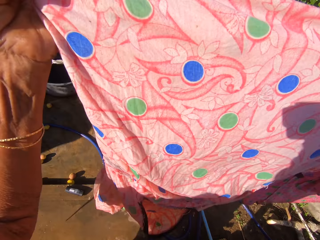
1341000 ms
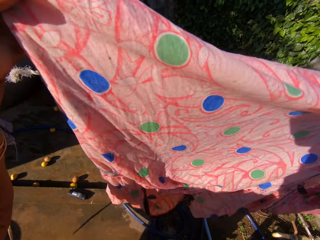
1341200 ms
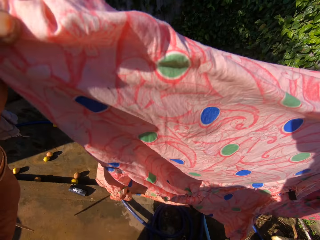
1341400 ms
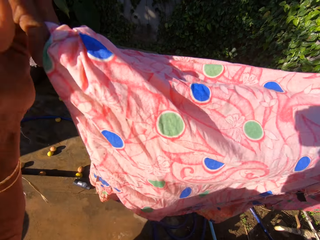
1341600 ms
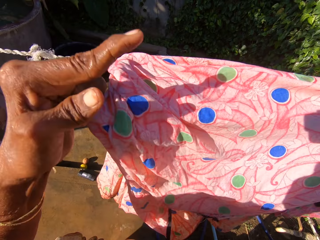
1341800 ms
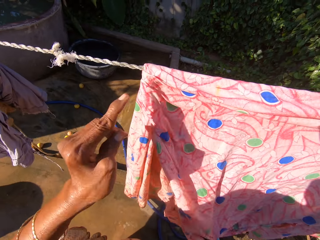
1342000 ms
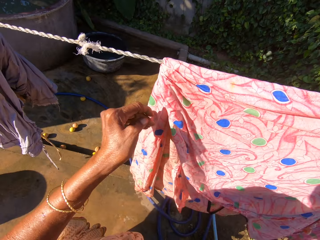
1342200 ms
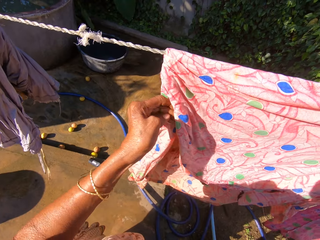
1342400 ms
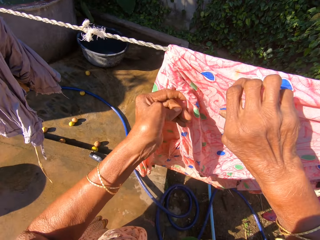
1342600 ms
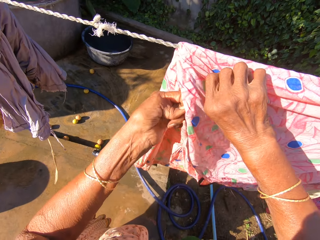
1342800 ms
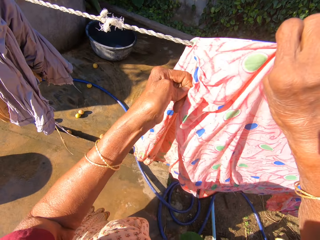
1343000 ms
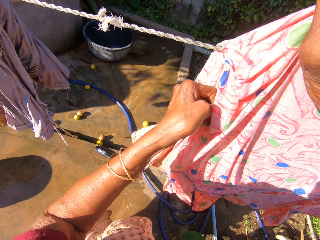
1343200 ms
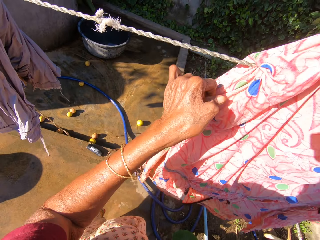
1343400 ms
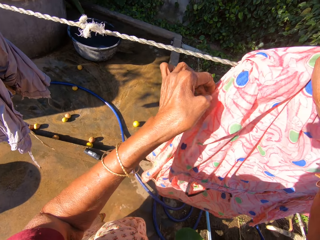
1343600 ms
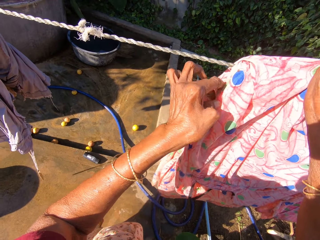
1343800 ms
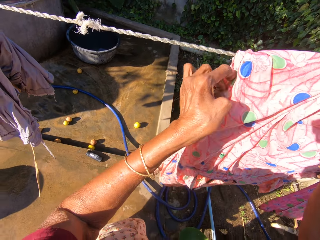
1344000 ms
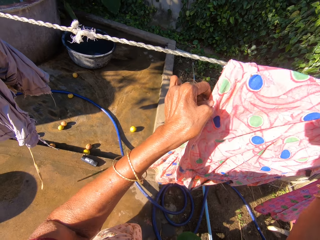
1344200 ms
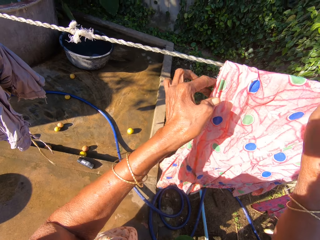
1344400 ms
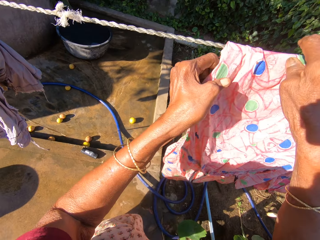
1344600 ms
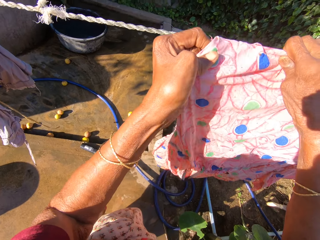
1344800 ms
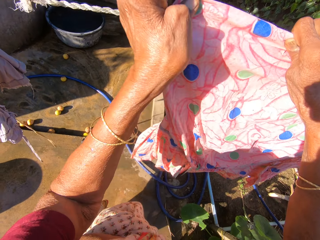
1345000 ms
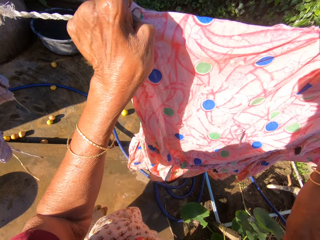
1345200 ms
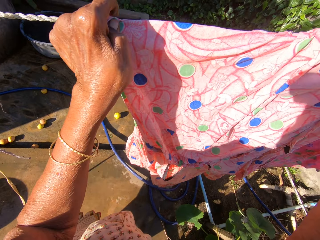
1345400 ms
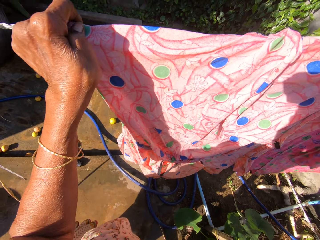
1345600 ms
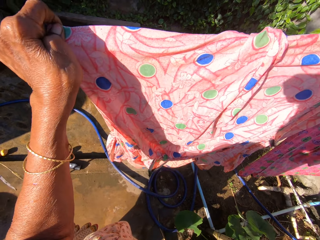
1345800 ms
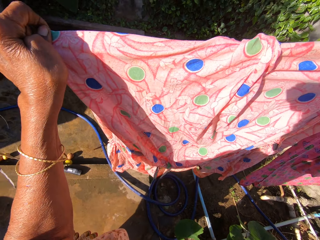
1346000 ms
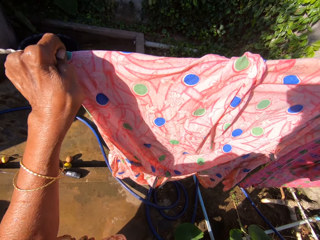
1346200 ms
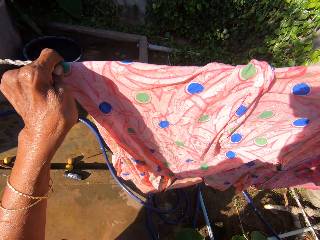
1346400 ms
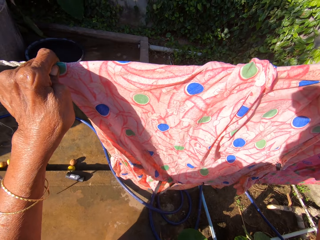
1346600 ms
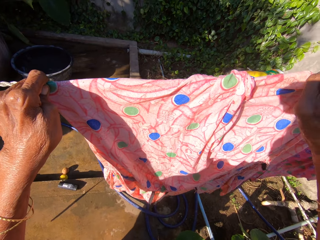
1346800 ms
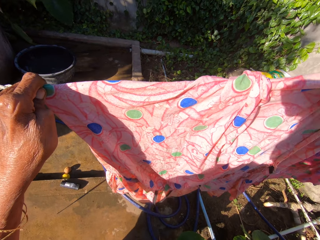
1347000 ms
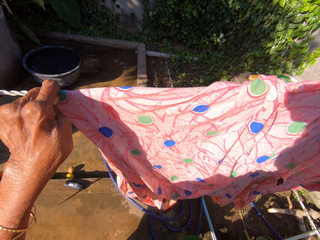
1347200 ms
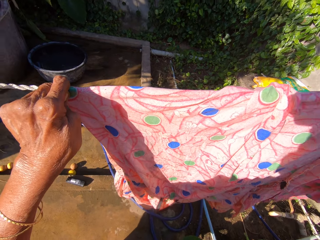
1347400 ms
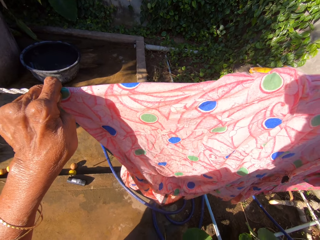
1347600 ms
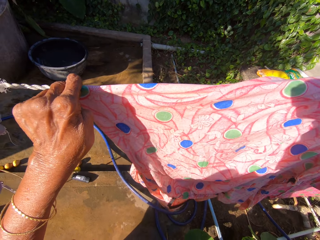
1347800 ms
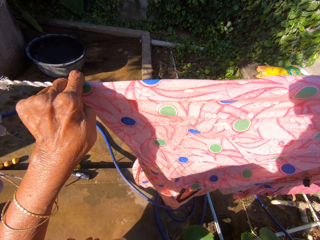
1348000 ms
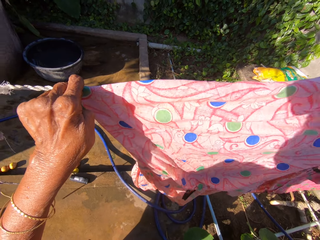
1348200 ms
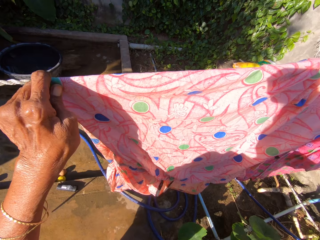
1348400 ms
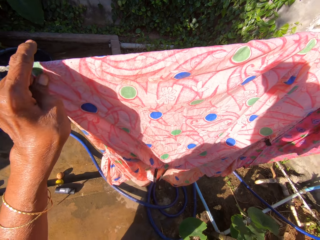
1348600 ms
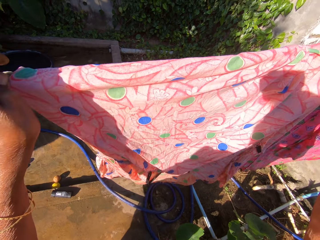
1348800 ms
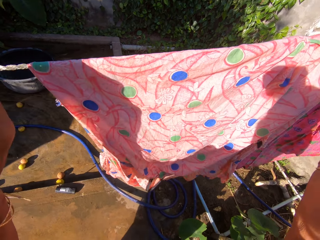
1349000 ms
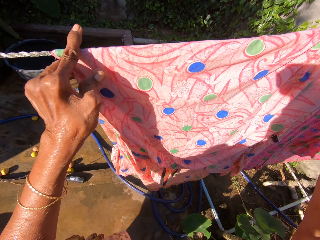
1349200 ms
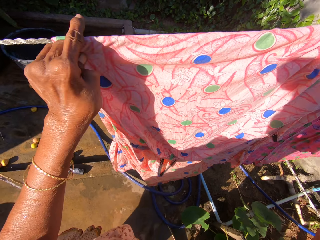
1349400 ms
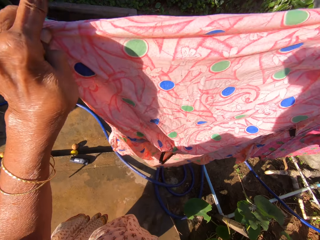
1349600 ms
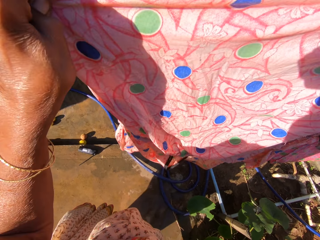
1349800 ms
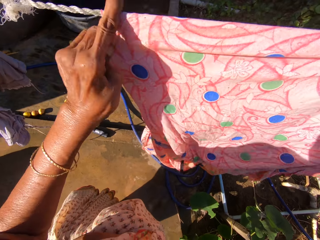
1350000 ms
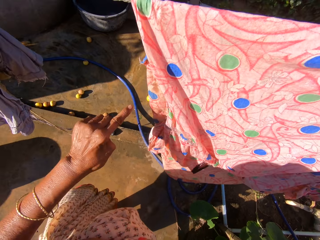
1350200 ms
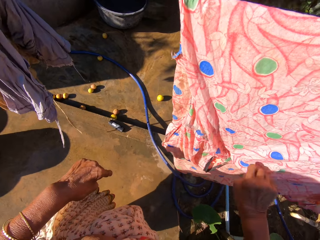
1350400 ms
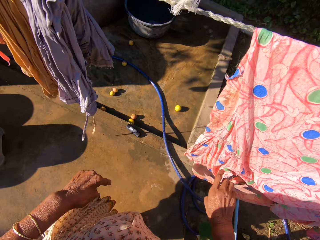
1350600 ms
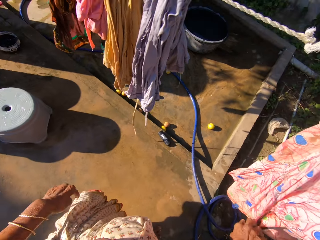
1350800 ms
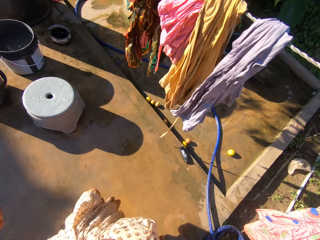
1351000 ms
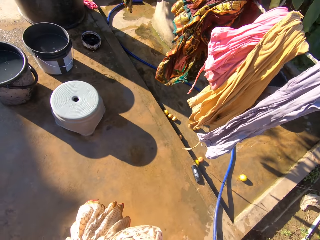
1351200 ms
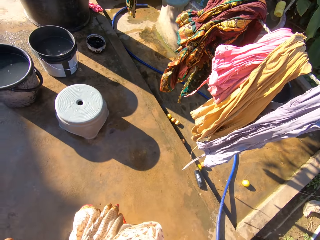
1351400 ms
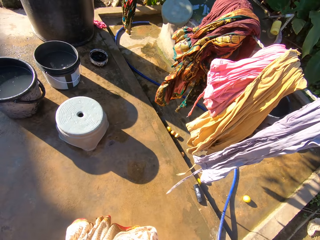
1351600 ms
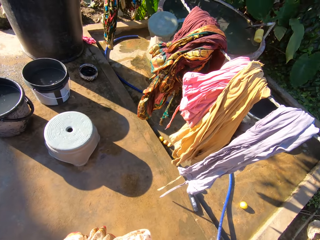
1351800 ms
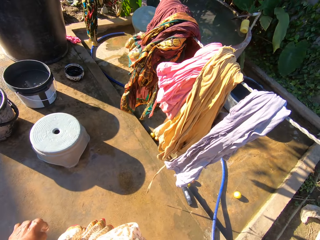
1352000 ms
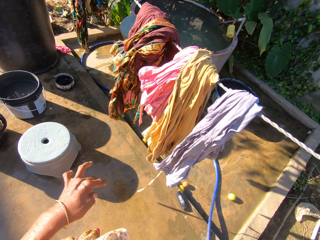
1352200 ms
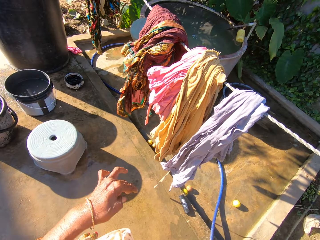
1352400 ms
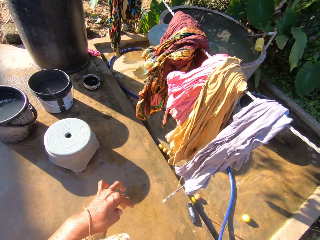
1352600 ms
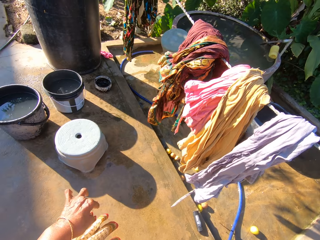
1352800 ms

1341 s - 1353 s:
The camera wearer straightens the dress. They look at the left side of the clothesline. They interact with a woman.

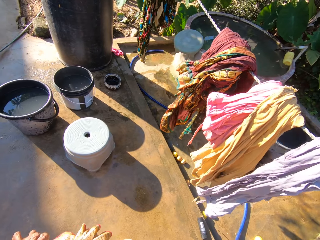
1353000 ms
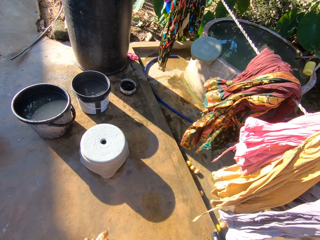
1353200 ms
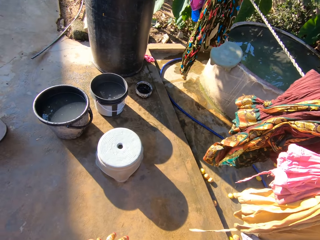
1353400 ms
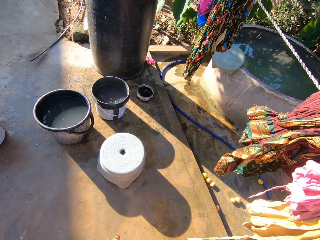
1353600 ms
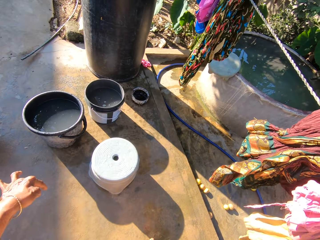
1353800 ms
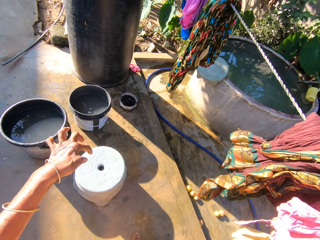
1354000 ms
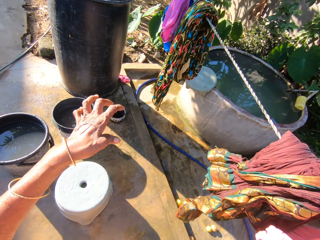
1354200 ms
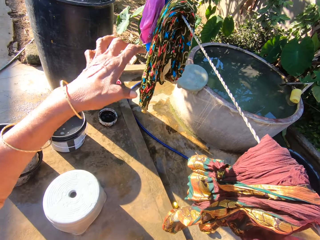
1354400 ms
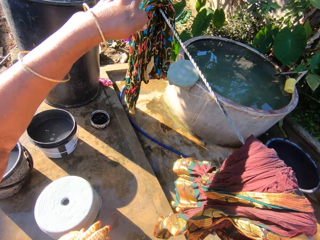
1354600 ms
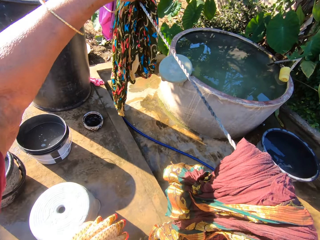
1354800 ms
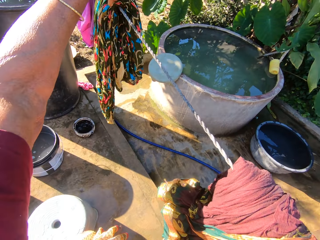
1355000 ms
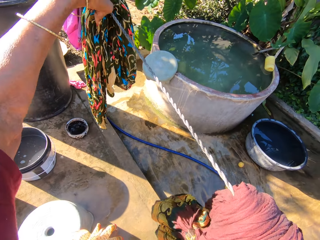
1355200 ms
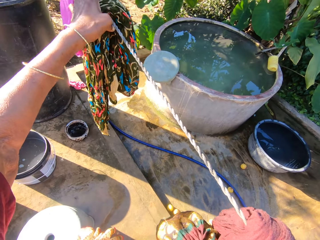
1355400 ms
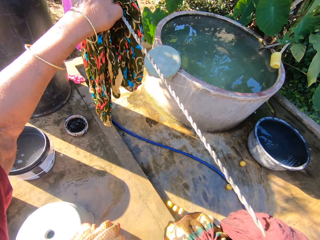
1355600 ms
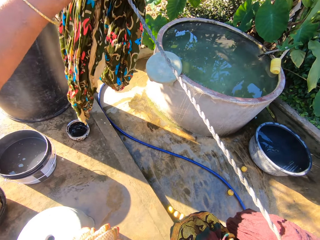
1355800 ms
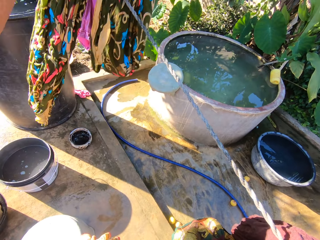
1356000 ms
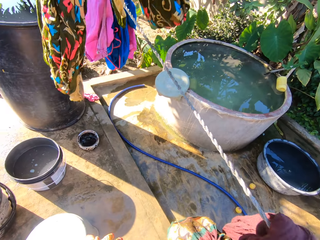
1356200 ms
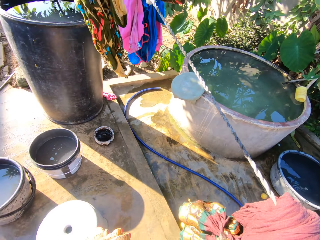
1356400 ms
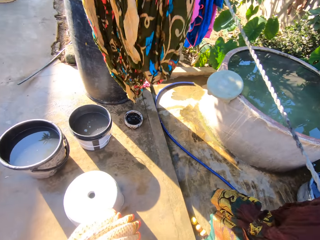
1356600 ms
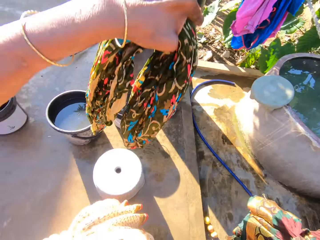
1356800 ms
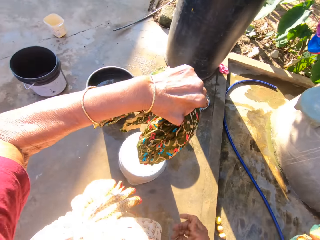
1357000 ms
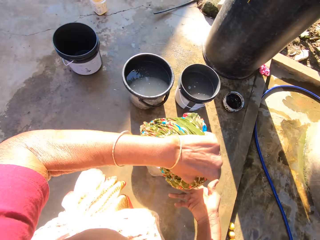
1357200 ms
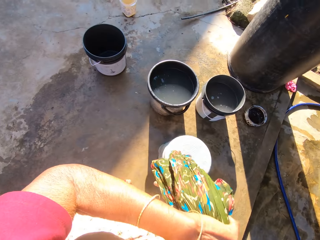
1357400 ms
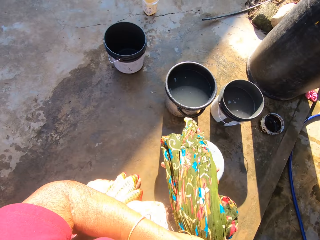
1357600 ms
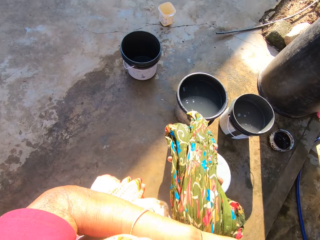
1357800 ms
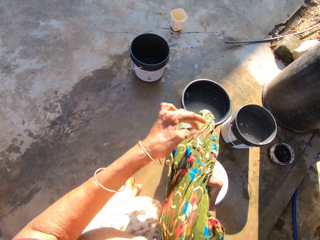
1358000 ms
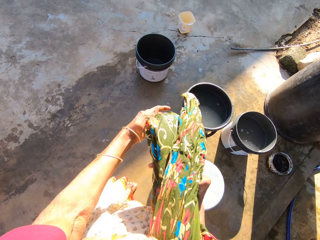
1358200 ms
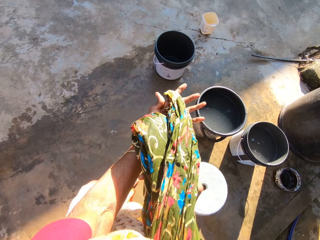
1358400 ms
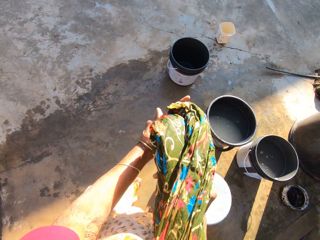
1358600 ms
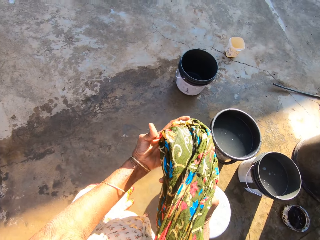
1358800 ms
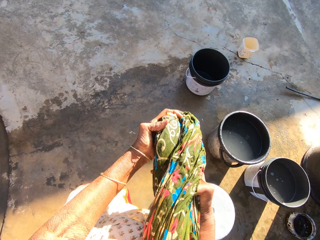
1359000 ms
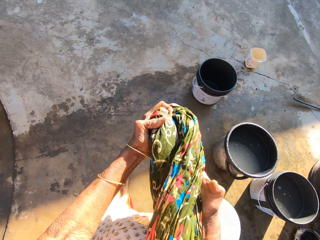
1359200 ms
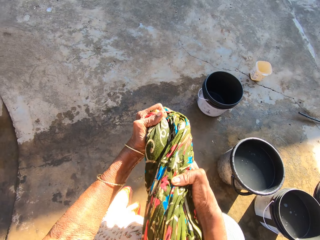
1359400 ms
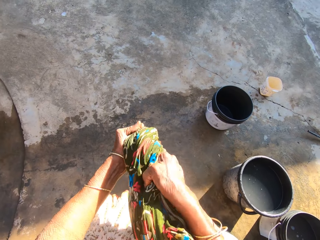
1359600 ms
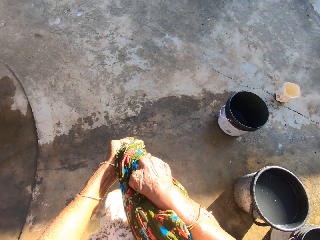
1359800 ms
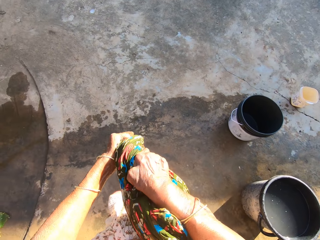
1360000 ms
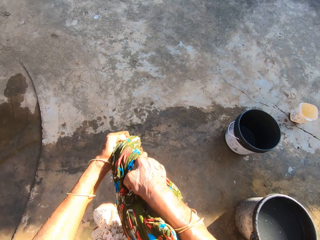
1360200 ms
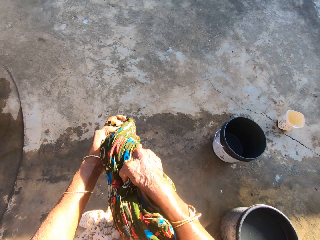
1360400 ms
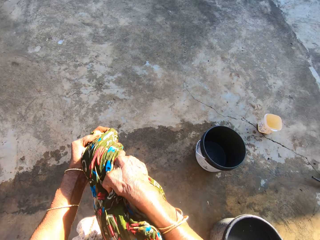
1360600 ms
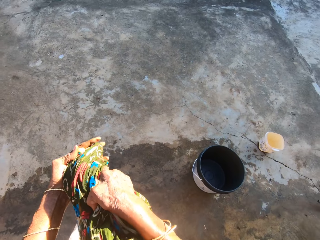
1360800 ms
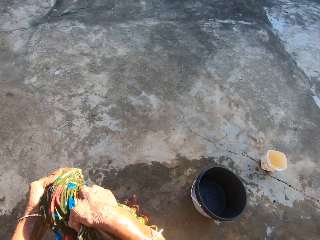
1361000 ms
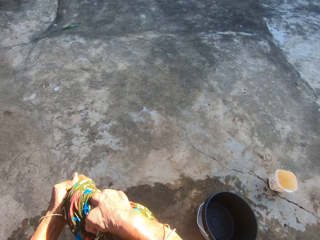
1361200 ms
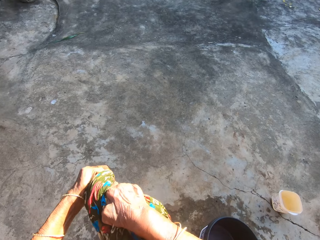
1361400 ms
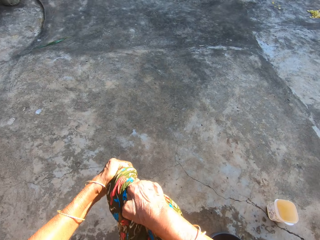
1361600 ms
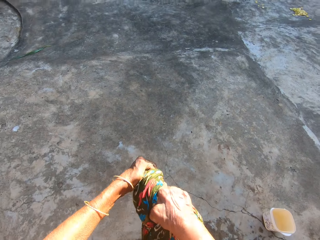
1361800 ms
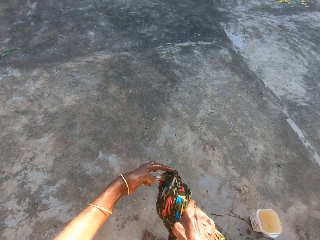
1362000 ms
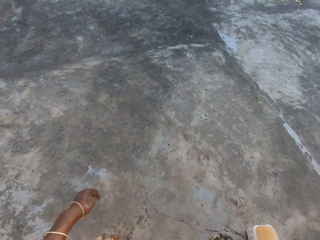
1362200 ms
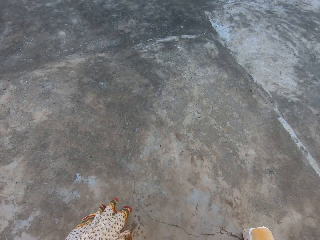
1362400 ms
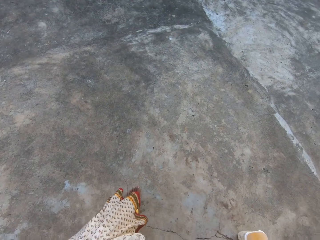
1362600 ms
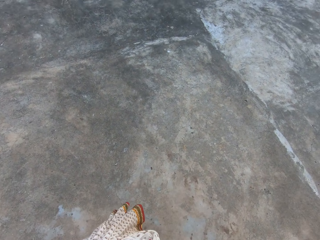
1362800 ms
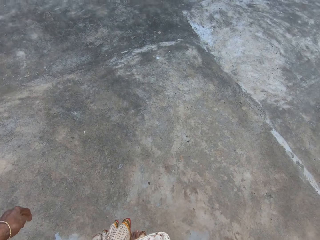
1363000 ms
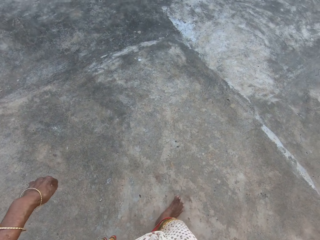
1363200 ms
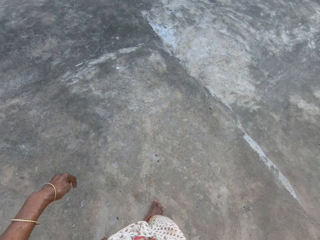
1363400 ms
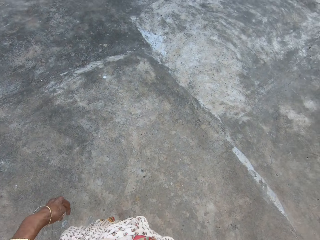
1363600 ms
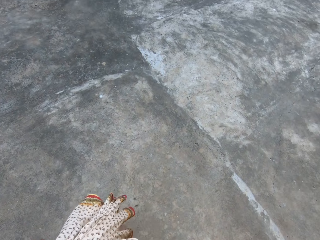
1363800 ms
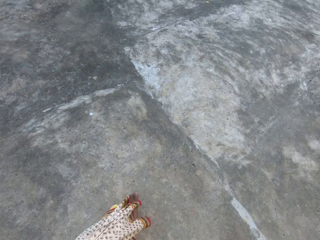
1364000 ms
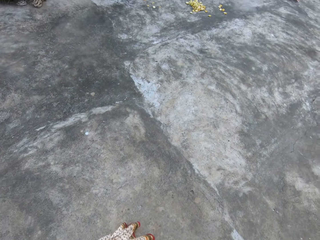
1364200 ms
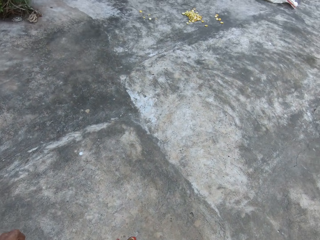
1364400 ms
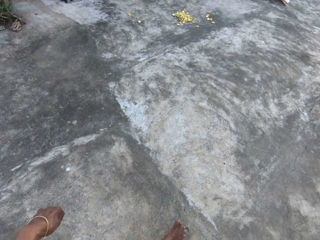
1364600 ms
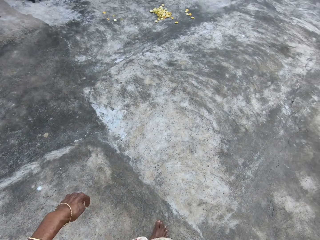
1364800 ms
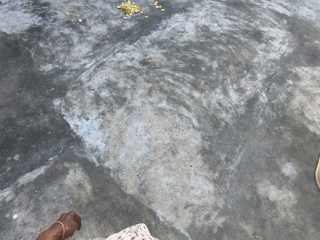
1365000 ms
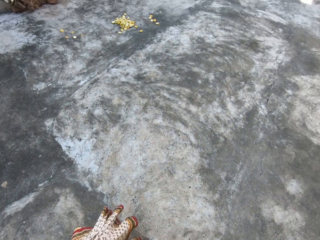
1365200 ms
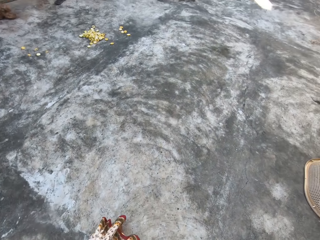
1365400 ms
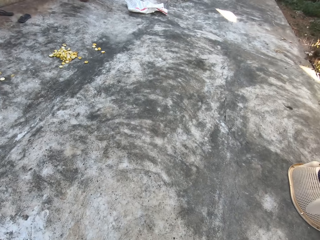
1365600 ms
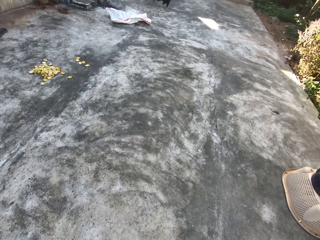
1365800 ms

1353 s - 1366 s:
The camera wearer moves to another wrapper on the left side of the clothesline. She picks the wrapper from the left side of the clothesline. She places the wrapper on her right hand. She squeezes the wrapper. She walks to the front of a stair deck.
